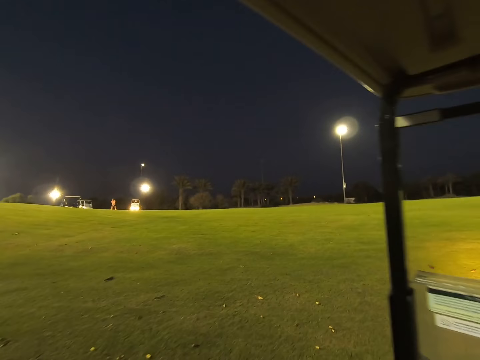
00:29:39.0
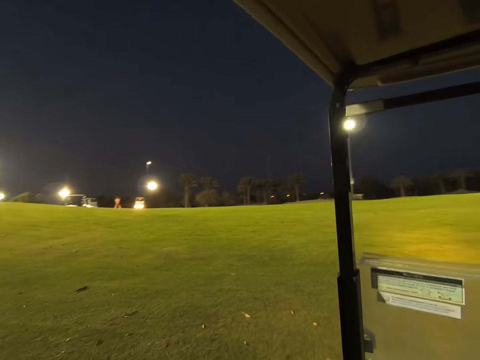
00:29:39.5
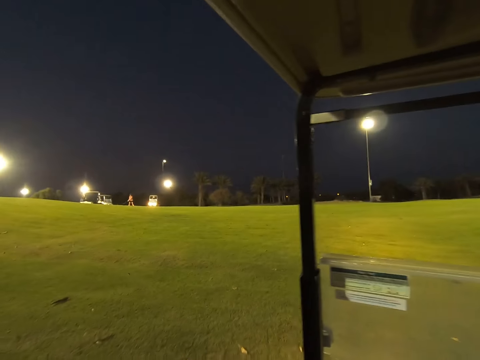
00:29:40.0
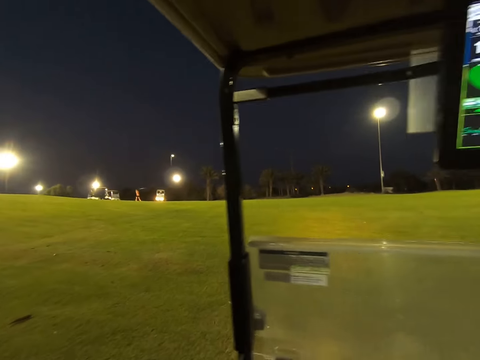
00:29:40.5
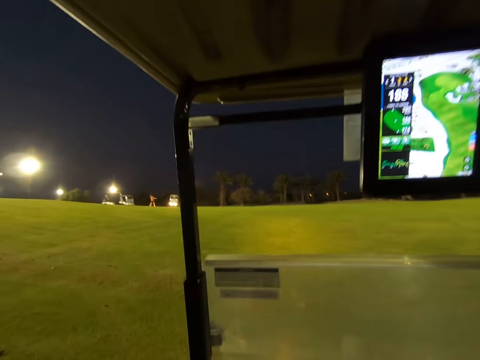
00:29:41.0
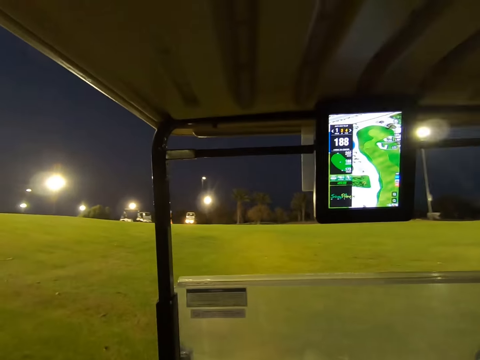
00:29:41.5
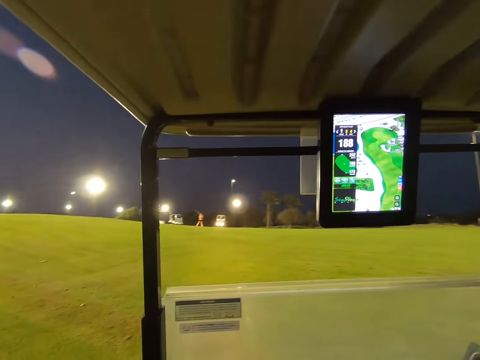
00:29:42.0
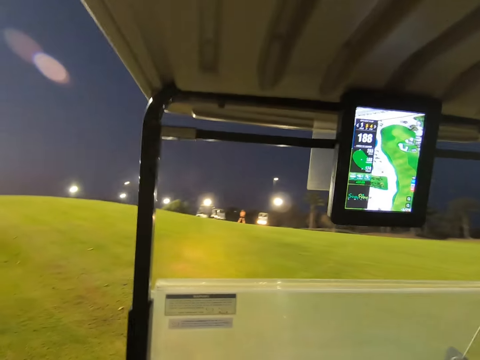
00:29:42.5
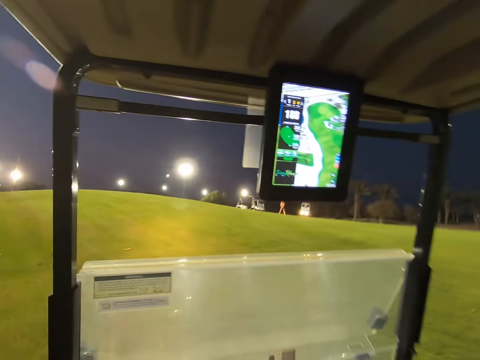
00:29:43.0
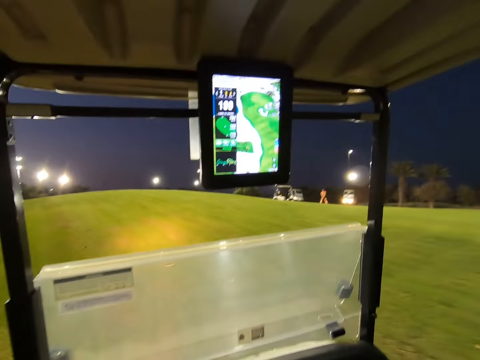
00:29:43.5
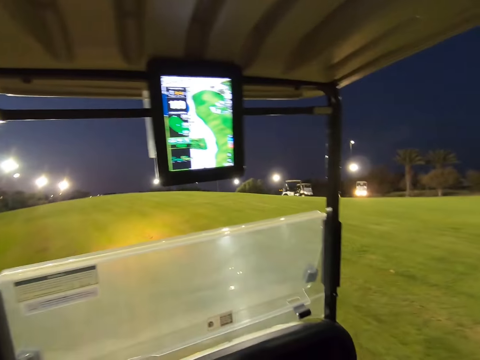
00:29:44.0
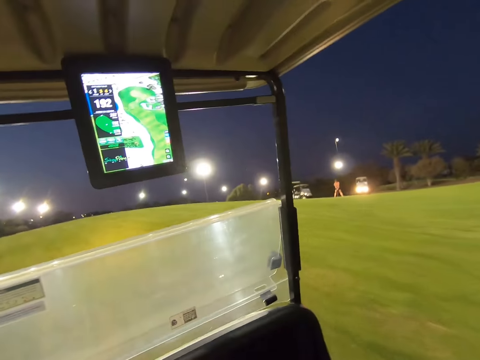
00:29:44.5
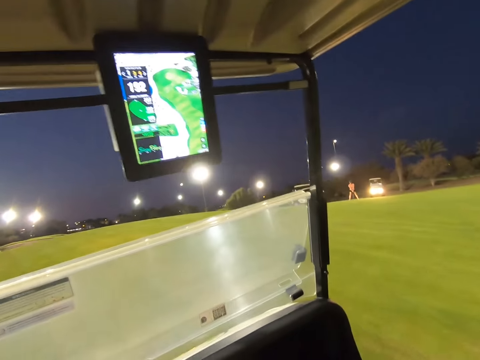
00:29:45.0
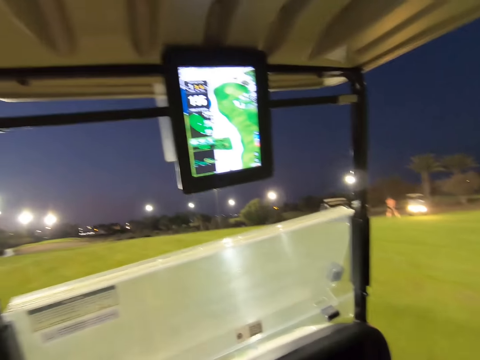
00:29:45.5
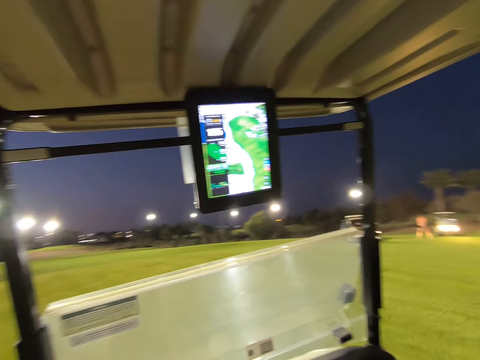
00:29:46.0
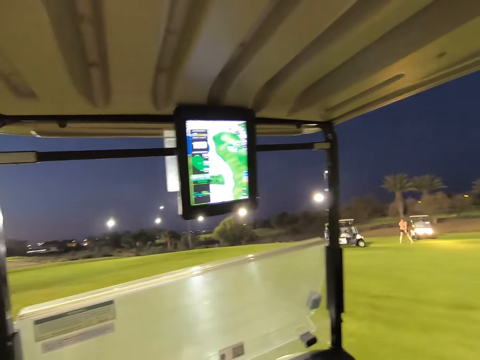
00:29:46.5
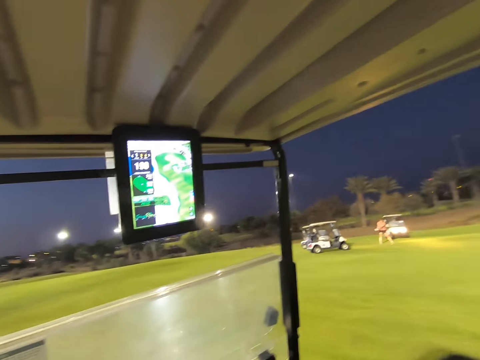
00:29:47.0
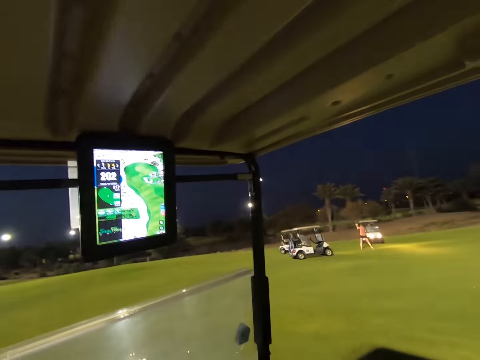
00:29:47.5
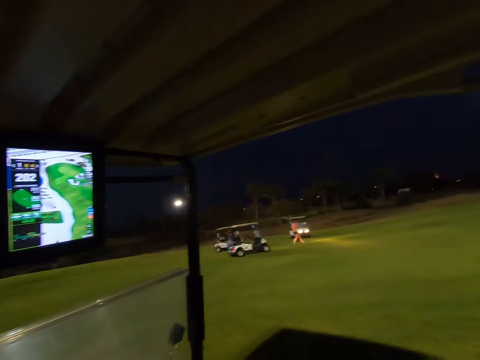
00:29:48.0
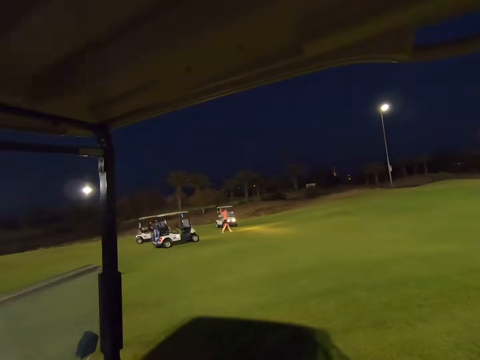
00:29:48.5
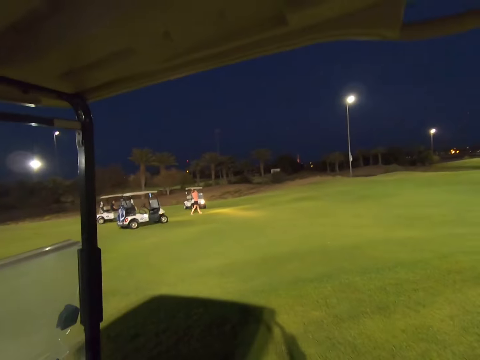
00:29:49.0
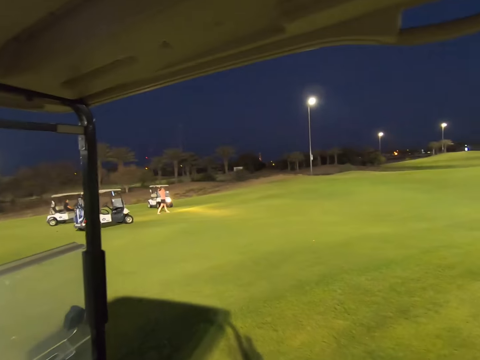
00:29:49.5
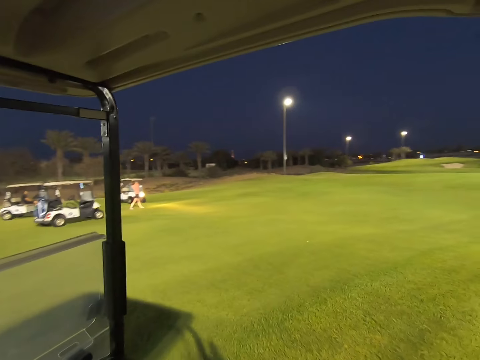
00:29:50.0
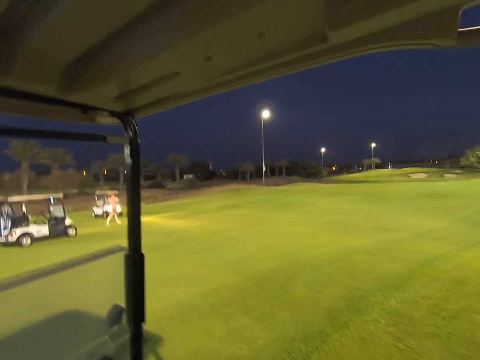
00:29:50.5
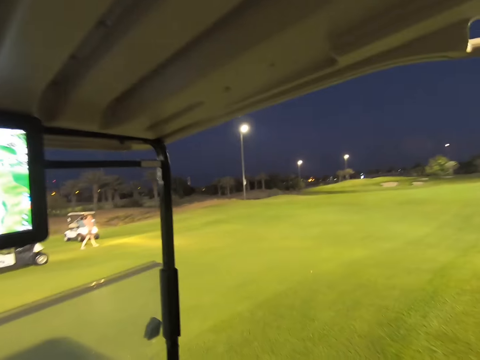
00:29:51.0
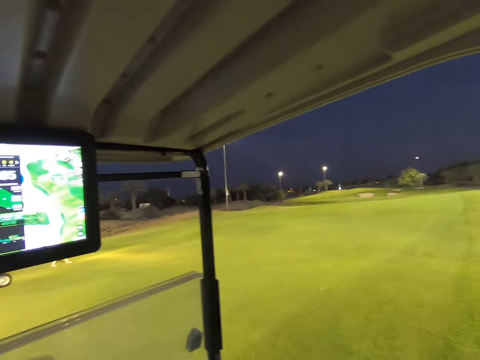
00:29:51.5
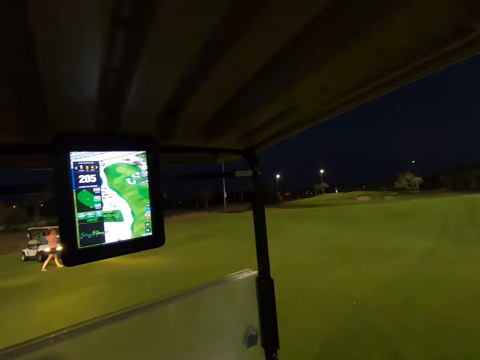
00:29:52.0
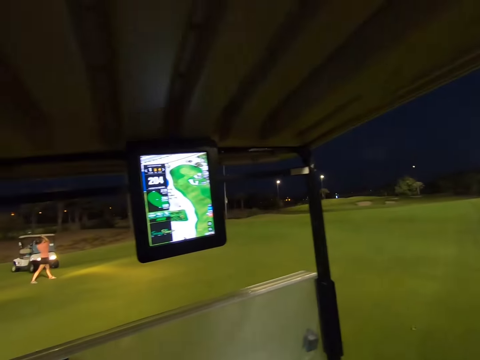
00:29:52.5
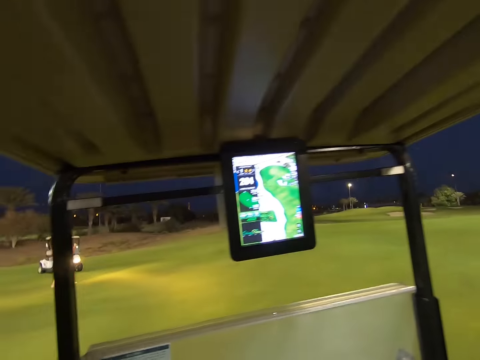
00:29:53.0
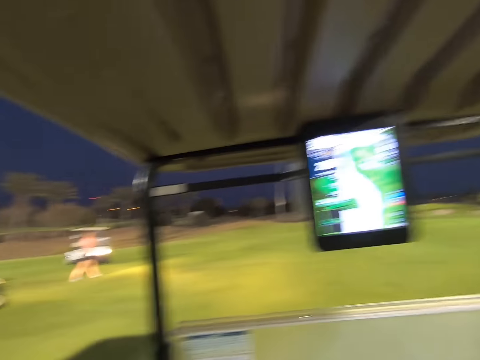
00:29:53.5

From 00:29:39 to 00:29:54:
The camera wearer drives off to the field. A woman plays golf in the field.

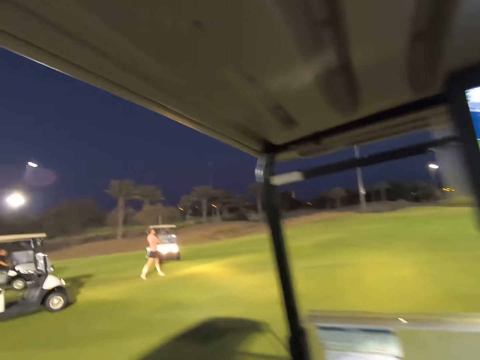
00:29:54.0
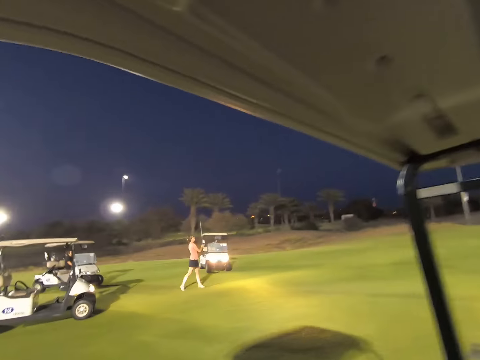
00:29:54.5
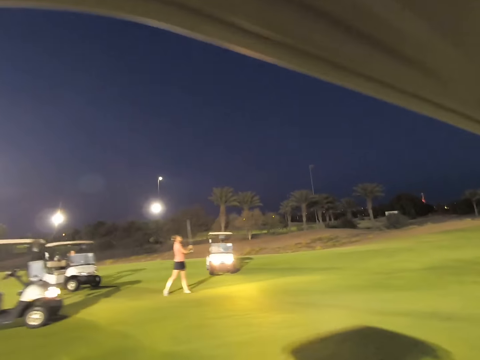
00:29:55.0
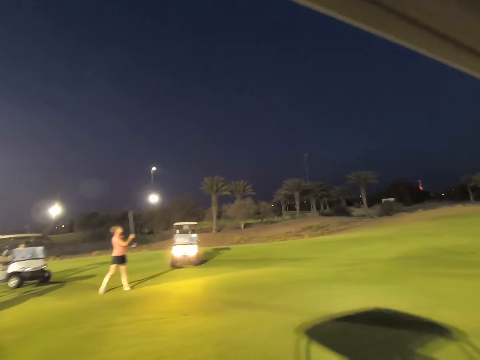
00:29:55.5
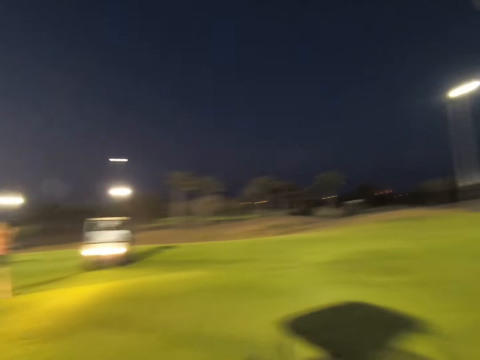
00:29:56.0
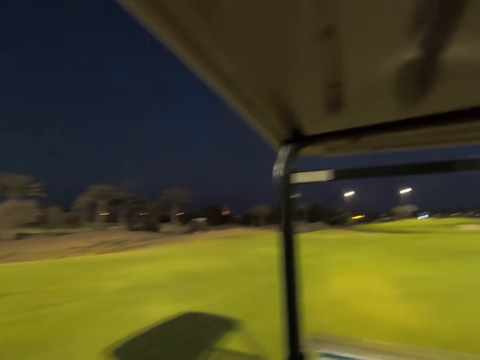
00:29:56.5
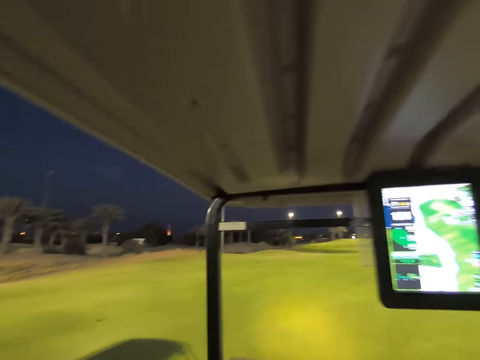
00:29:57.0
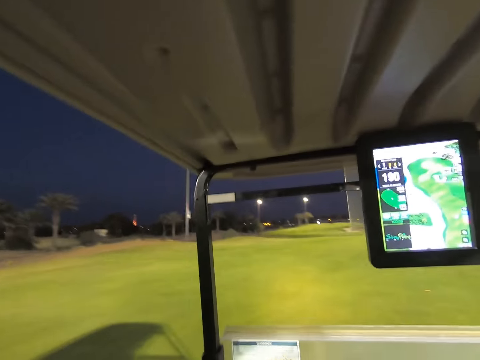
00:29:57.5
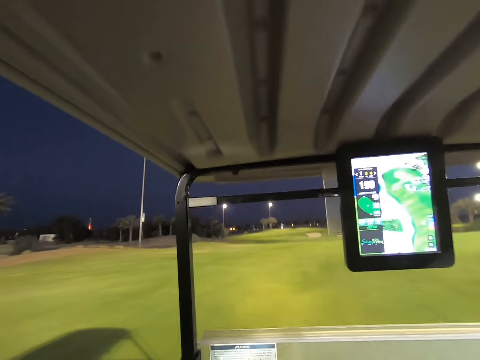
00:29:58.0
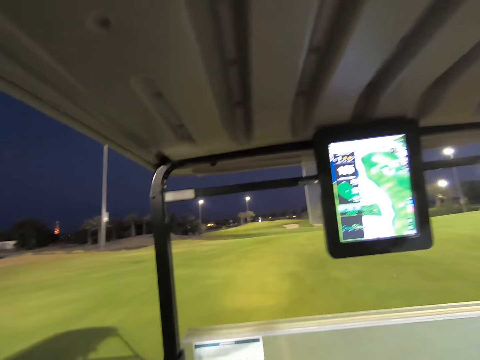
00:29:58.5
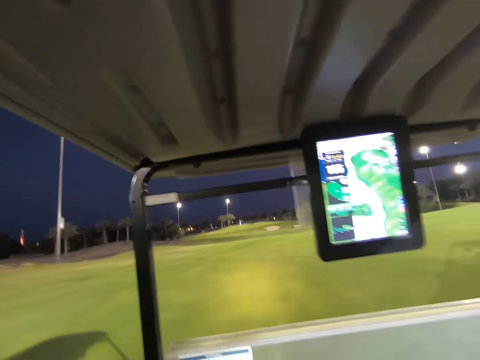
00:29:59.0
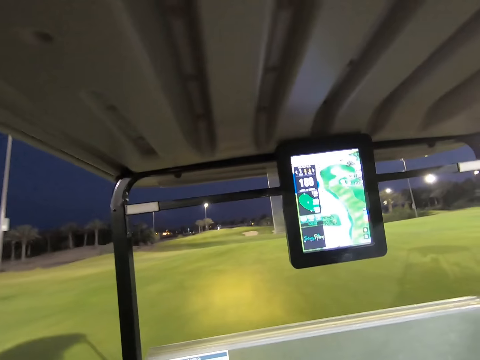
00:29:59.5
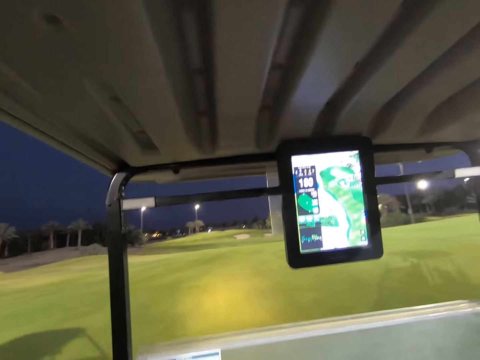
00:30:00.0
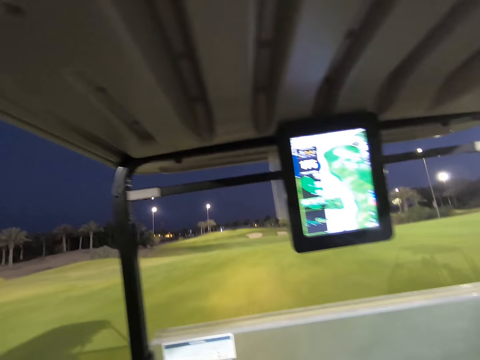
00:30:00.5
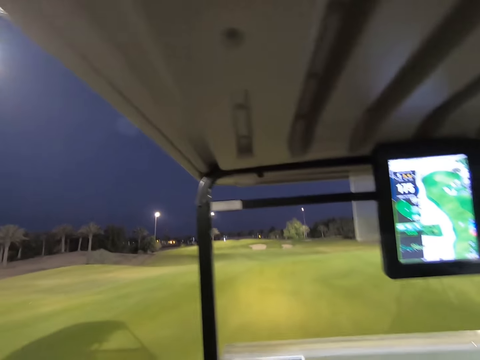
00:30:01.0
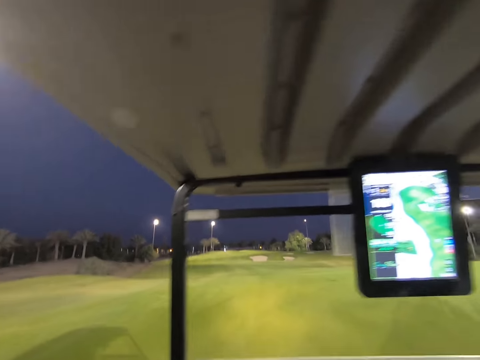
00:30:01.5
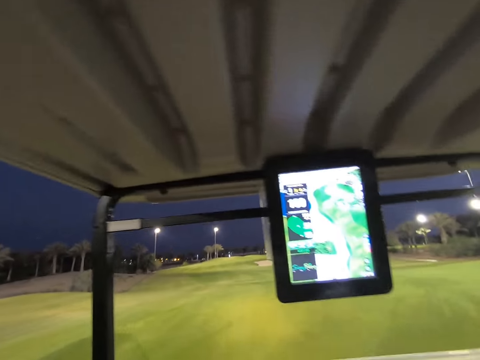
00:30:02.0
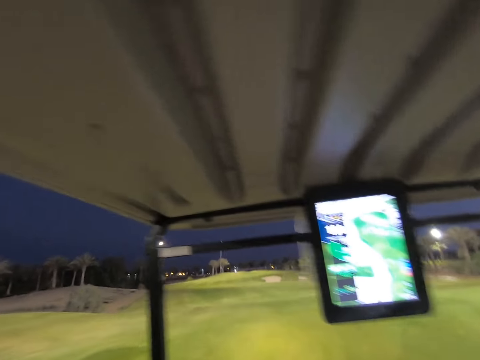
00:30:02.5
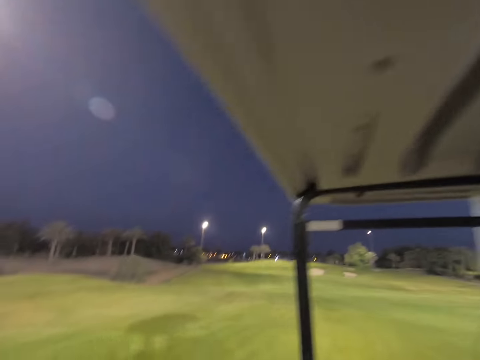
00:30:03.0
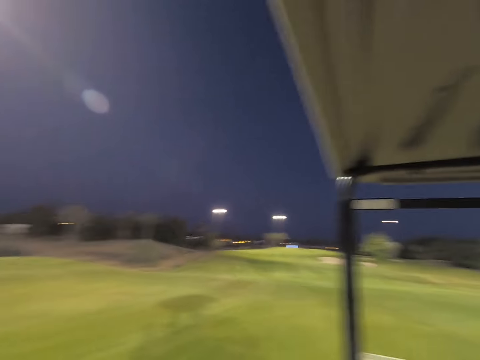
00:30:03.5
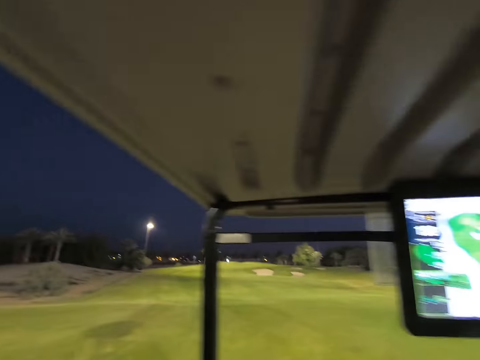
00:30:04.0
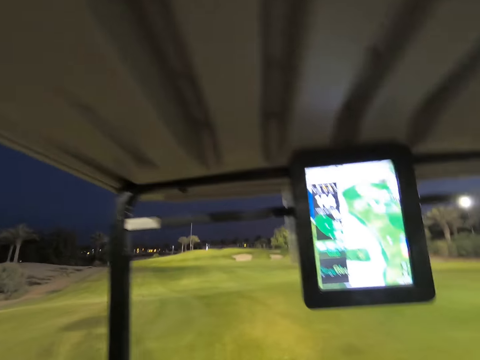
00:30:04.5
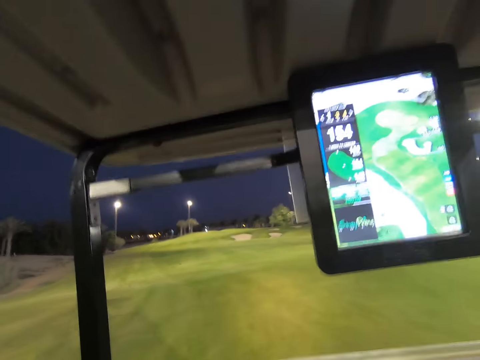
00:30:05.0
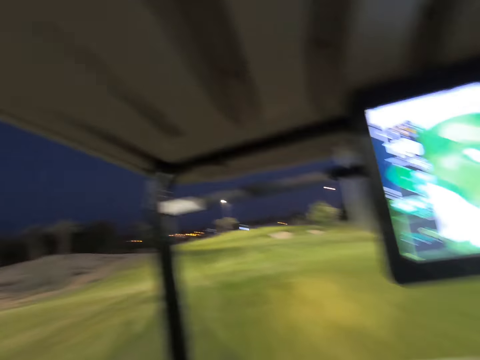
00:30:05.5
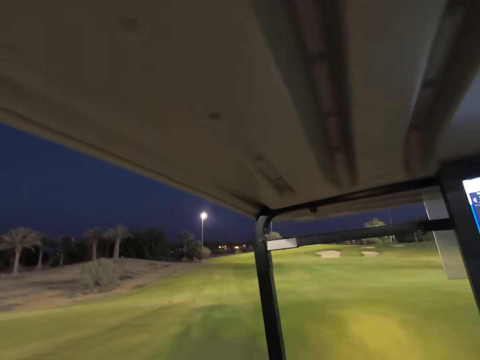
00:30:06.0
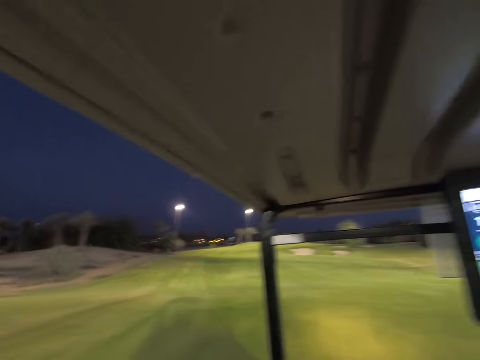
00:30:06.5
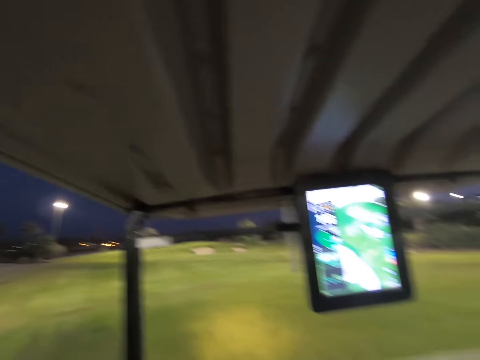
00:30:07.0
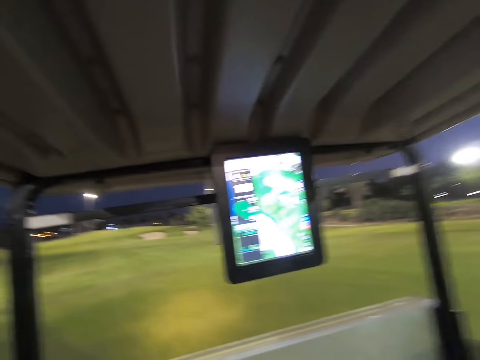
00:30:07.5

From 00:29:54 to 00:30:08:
The camera wearer drives in around the field.
